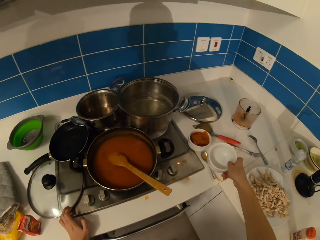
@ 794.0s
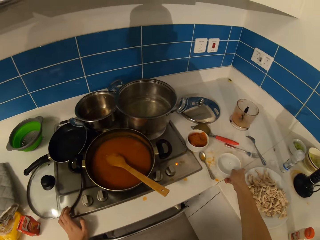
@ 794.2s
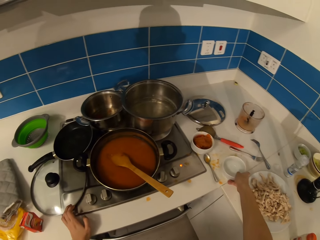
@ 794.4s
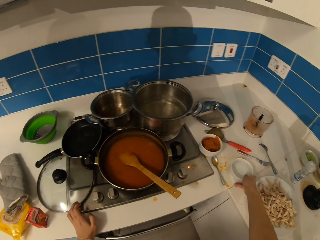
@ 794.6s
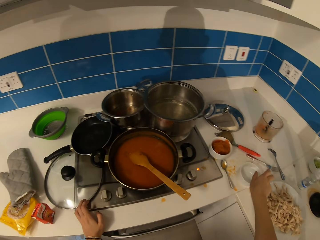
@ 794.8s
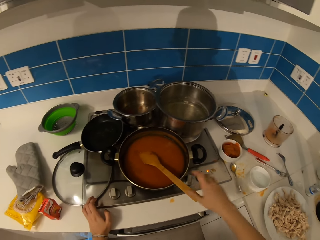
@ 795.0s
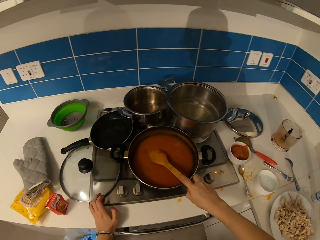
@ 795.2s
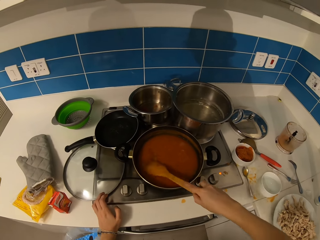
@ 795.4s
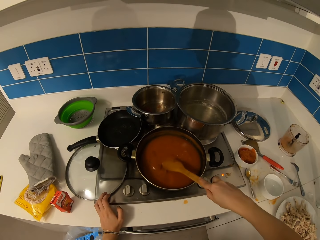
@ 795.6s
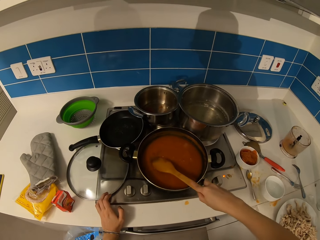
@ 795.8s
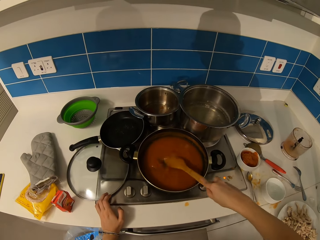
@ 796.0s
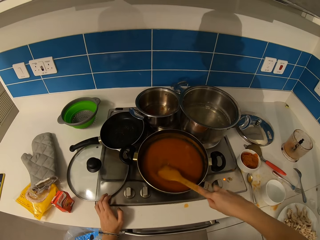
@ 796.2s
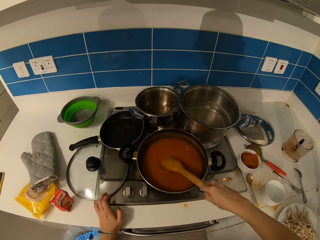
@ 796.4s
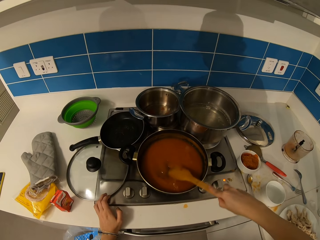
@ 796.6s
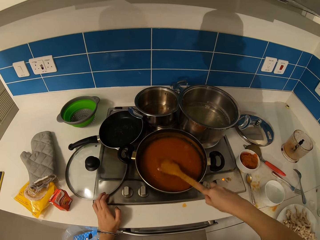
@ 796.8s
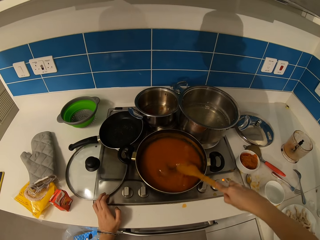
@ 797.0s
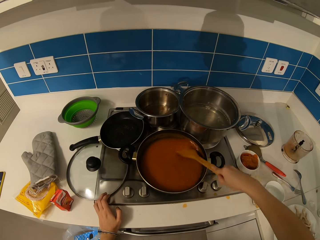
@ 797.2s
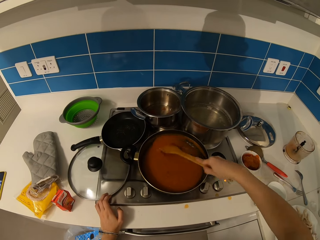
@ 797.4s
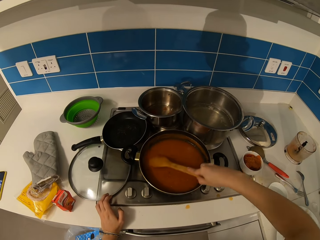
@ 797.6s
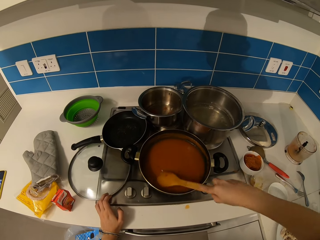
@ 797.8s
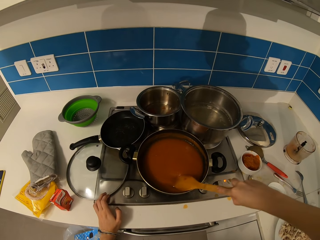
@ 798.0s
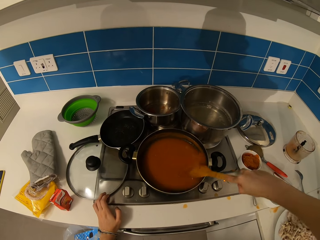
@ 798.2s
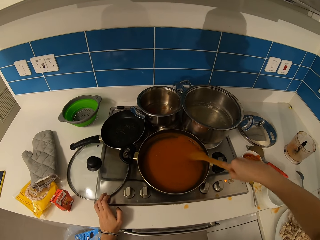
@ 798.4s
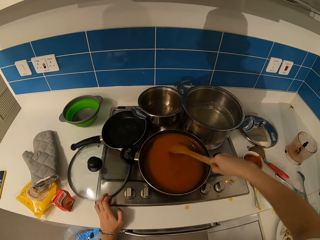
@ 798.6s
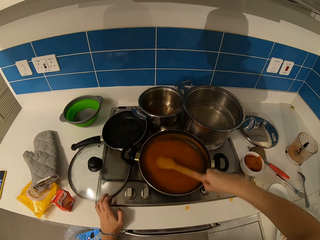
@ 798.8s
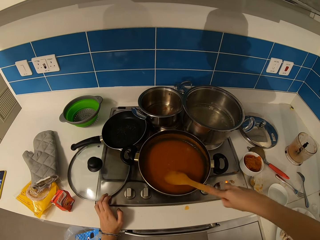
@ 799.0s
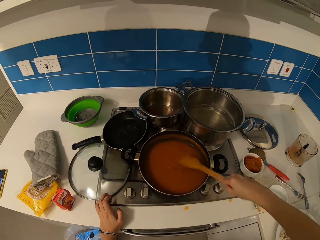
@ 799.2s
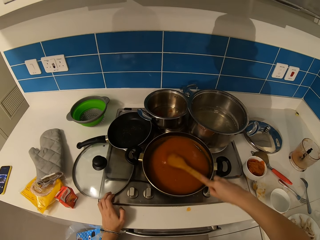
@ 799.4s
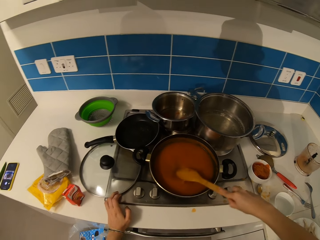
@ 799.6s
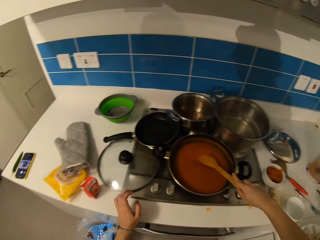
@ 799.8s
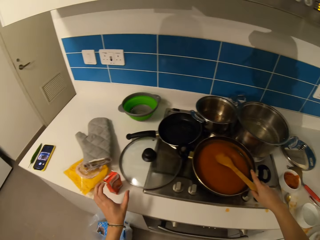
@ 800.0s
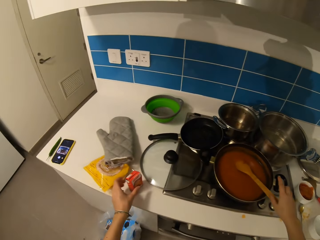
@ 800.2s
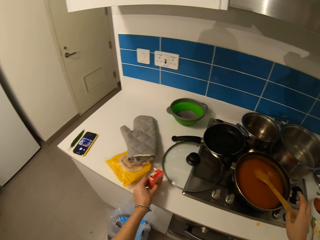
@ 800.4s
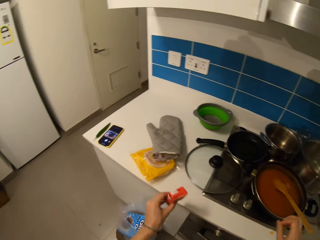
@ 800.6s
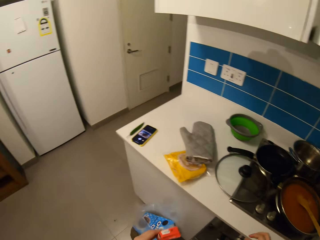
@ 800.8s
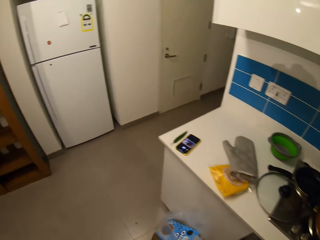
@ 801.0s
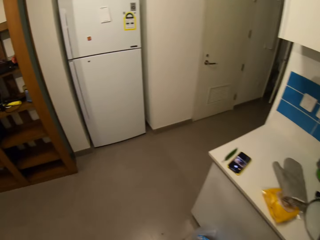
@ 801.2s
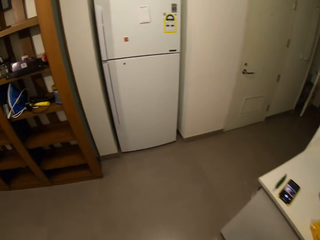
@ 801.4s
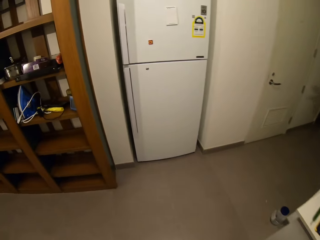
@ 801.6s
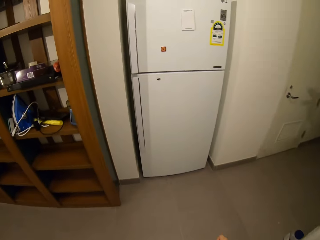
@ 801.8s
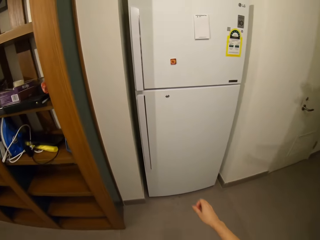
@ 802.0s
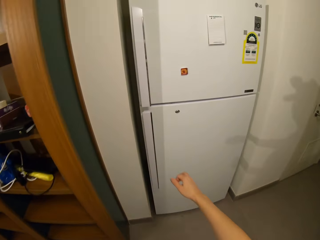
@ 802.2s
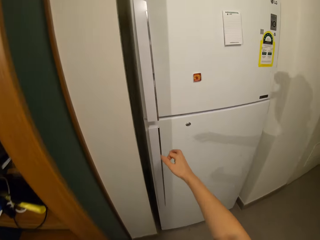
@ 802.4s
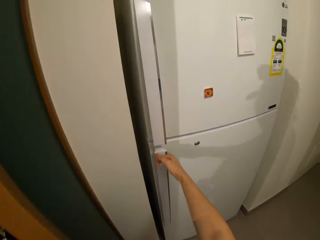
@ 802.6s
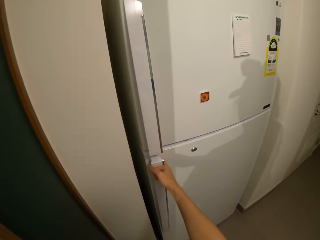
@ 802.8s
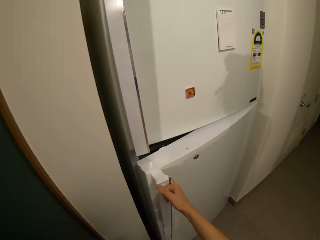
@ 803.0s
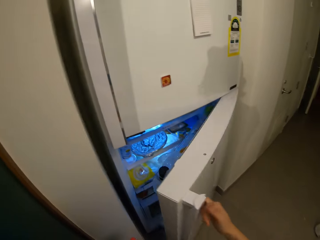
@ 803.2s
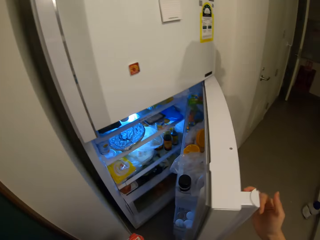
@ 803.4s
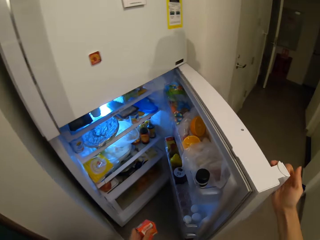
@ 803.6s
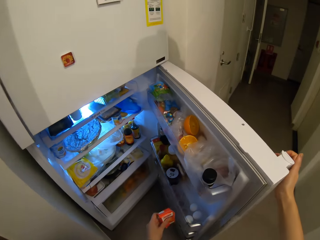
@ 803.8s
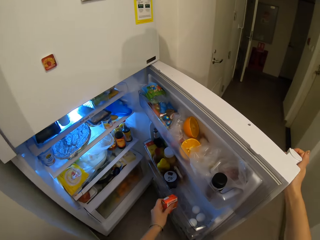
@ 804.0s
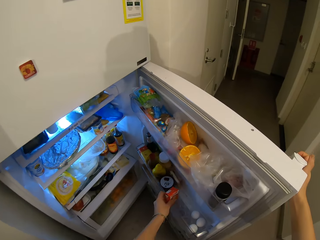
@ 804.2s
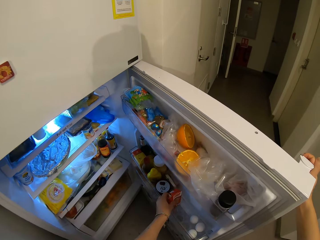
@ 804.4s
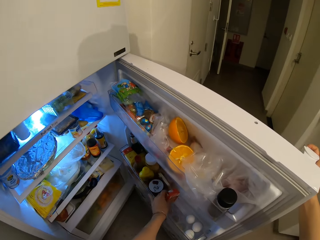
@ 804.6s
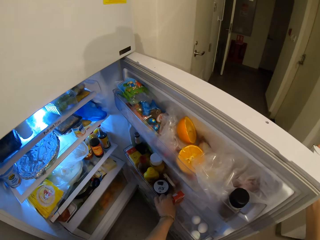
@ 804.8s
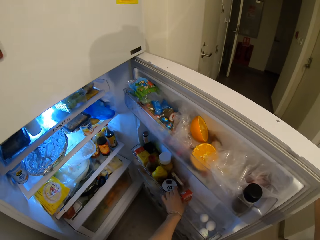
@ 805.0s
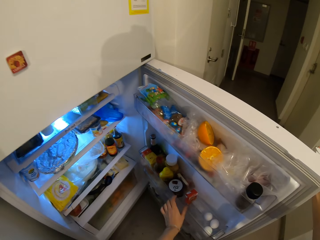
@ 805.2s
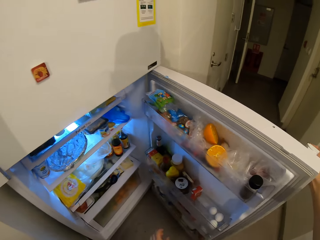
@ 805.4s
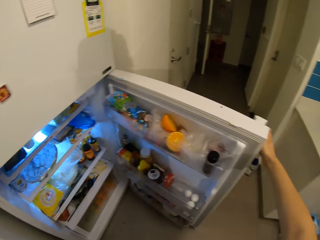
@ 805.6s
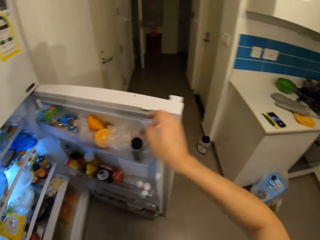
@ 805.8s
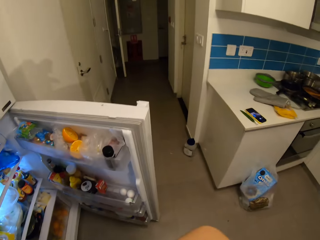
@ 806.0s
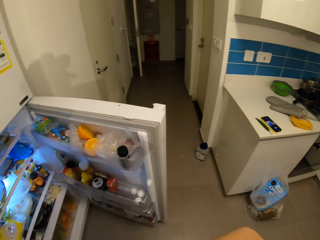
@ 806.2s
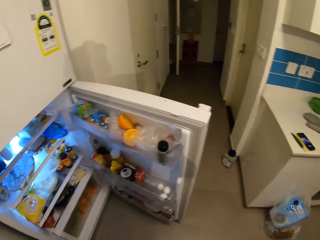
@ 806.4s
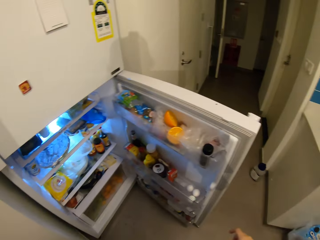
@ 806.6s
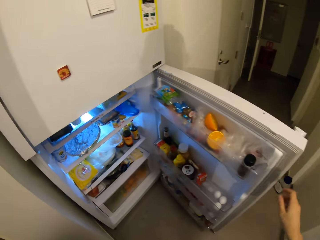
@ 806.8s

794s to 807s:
The camera wearer puts the bowl down. They stir the soup. They pick up something. They walk to the fridge. They open the fridge. They put something on the fridge.

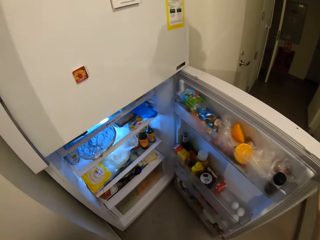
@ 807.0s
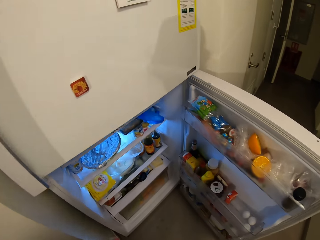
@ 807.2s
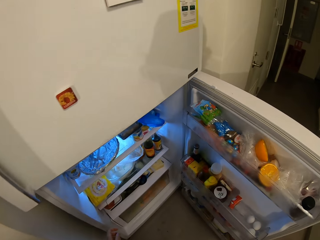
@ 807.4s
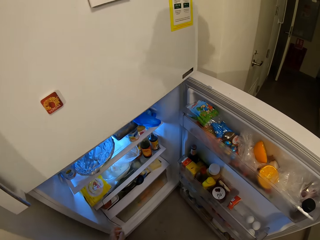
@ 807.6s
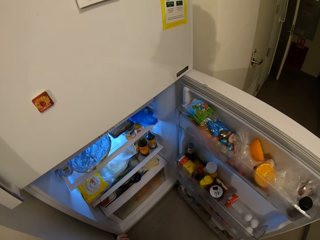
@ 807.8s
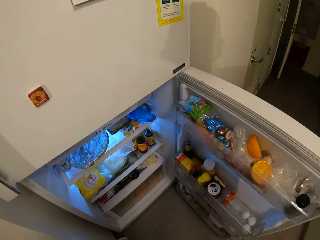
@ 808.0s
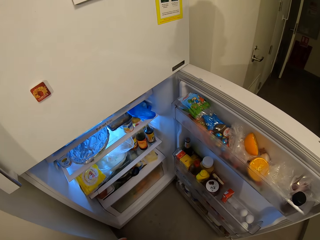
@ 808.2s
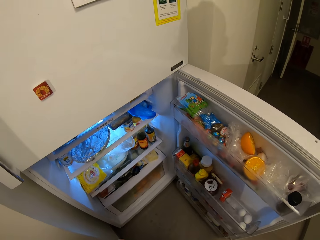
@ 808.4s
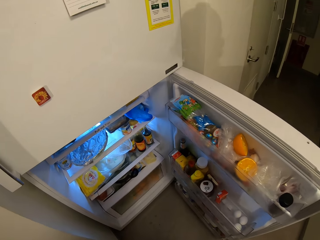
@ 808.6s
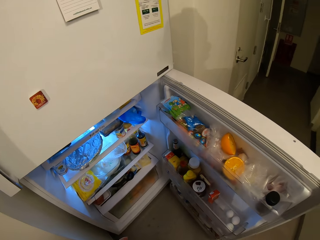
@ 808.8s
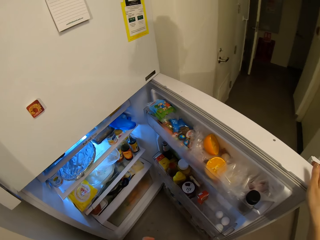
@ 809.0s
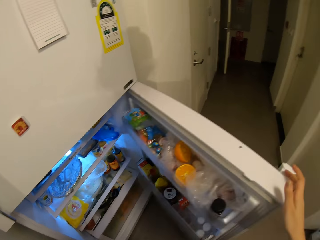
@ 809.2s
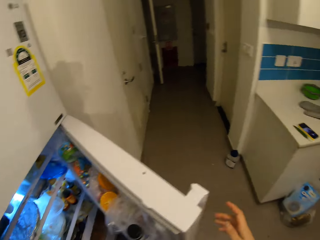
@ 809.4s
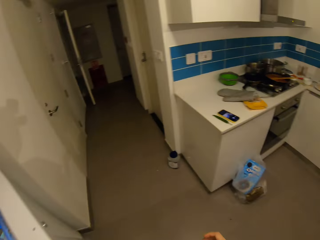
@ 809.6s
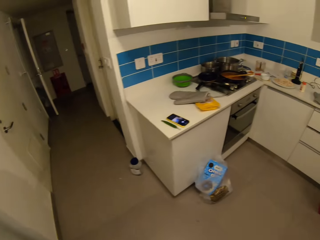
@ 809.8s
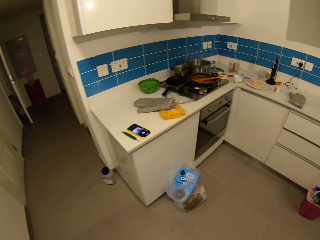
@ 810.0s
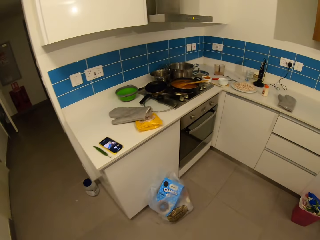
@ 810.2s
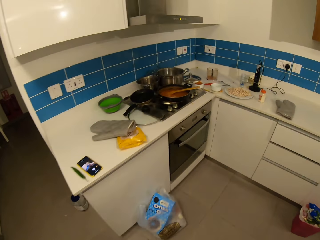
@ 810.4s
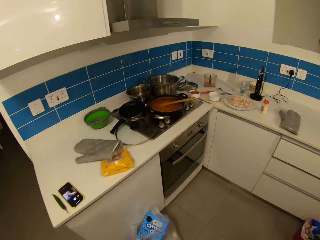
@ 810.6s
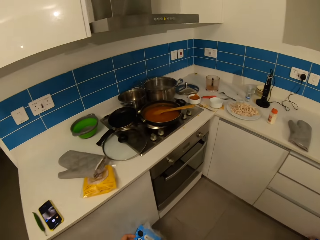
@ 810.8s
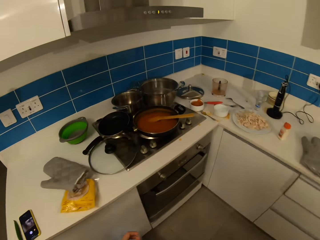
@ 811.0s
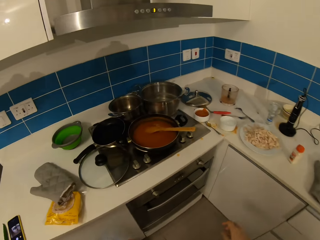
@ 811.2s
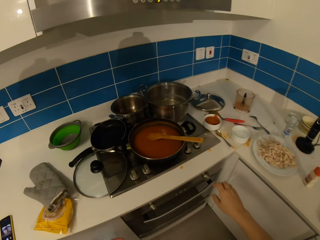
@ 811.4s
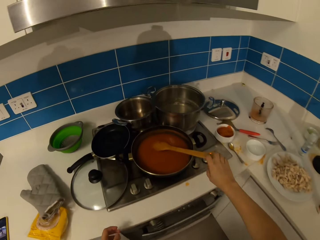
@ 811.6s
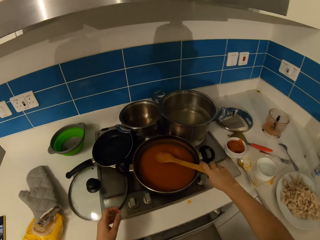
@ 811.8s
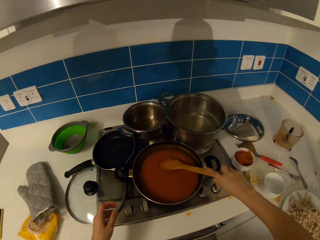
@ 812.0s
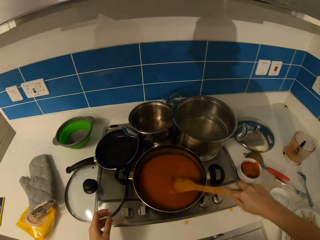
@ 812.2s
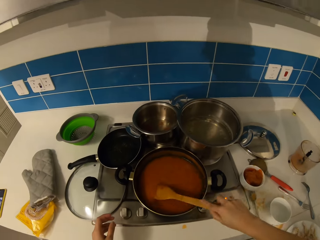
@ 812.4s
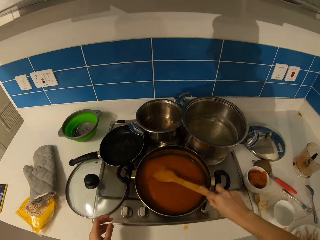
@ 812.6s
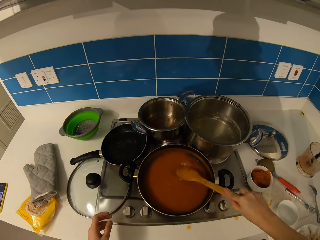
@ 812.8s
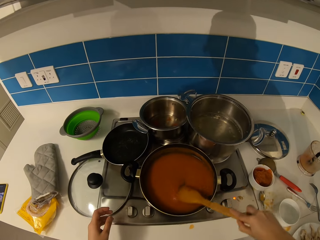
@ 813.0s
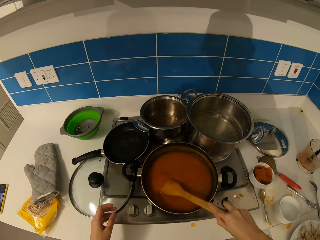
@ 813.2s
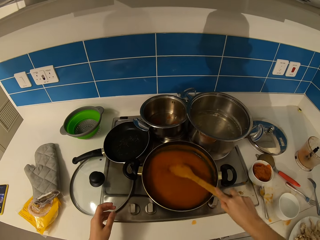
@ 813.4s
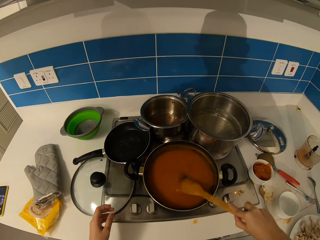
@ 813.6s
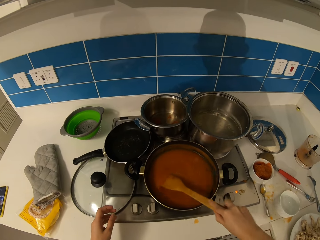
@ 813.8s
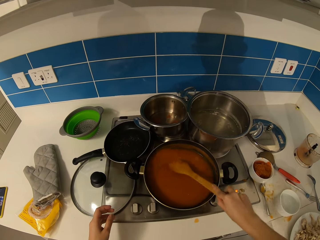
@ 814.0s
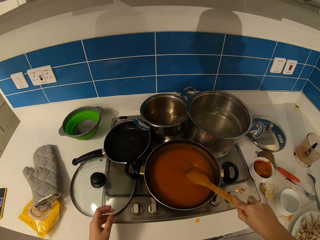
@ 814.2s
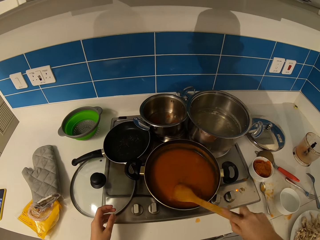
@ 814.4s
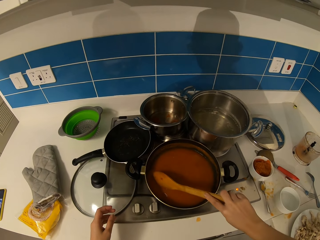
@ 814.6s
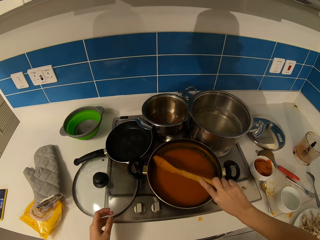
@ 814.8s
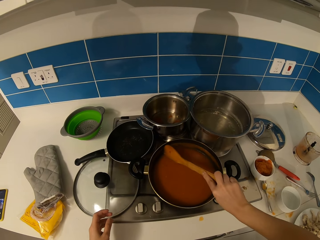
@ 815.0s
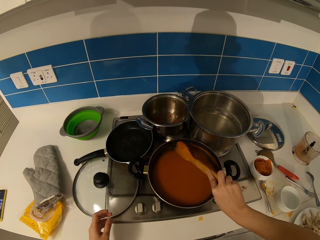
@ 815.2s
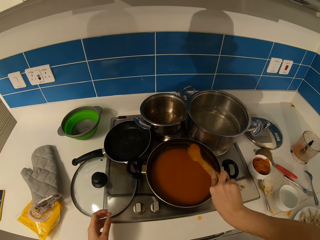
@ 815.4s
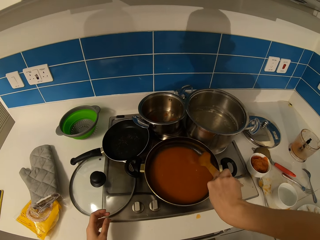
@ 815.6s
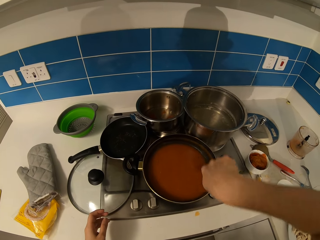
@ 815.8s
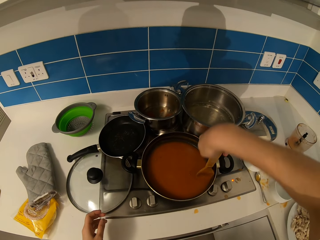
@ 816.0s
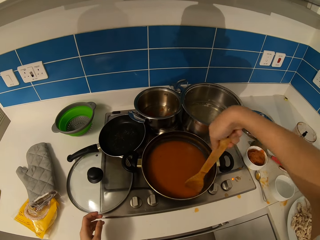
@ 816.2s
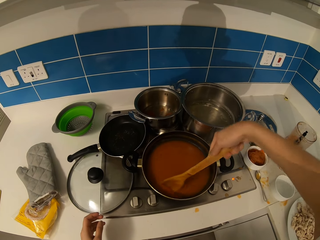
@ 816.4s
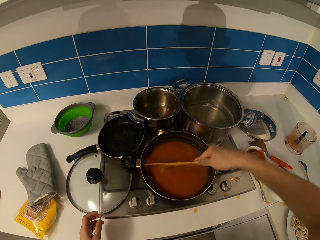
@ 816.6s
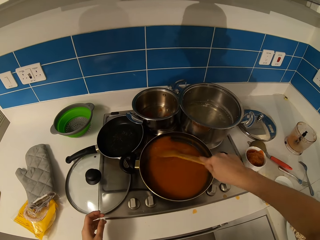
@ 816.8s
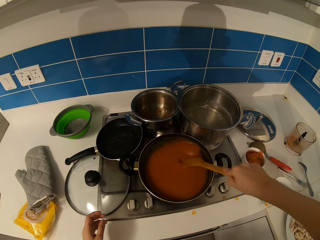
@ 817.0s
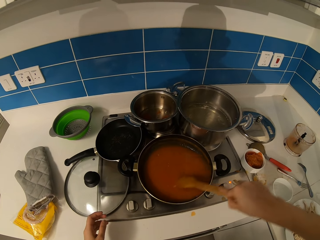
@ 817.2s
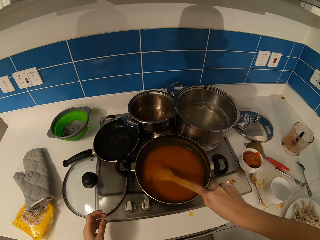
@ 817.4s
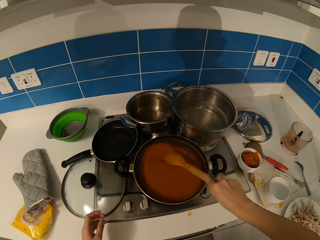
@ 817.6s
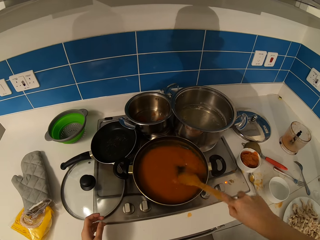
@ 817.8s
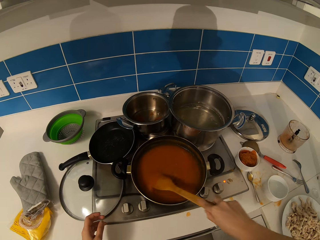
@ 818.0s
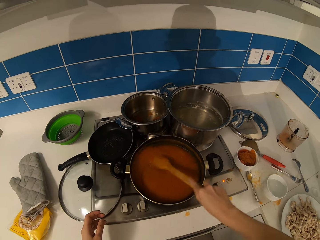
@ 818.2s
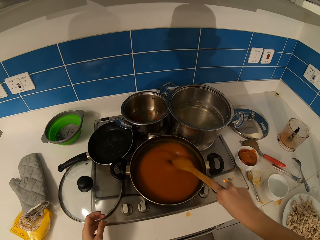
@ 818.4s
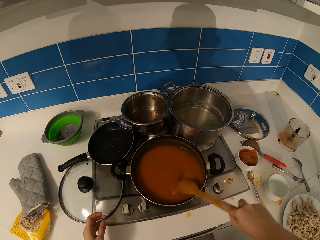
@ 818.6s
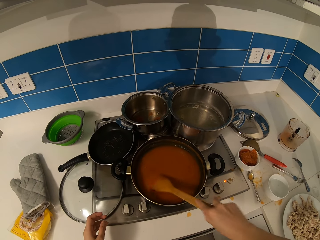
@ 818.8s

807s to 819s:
The camera wearer looks at the fridge. They close the fridge and walk to the stove. They stir the soup.
